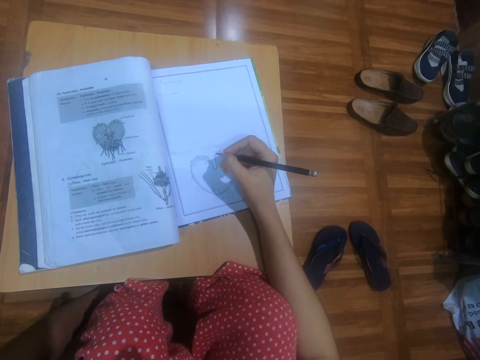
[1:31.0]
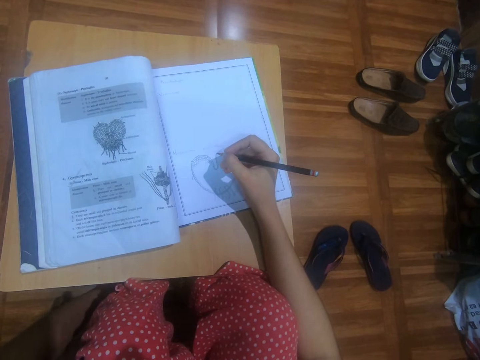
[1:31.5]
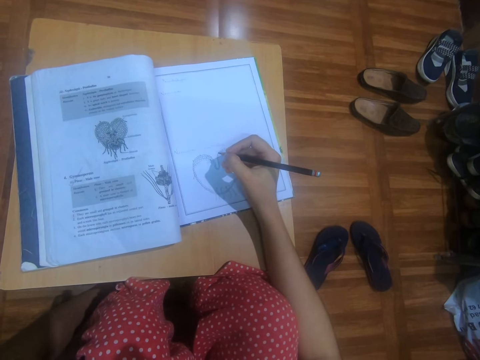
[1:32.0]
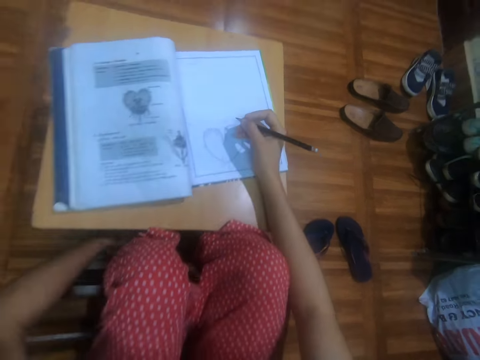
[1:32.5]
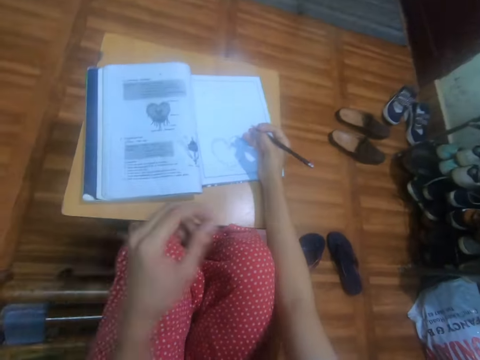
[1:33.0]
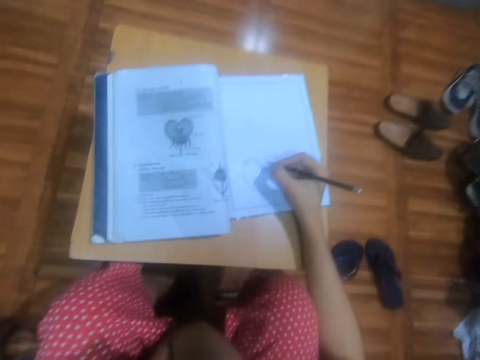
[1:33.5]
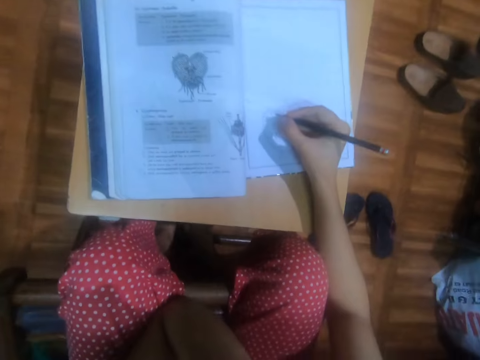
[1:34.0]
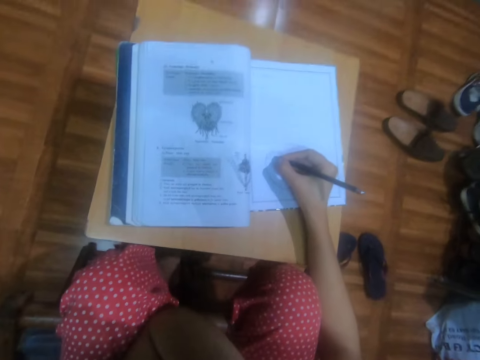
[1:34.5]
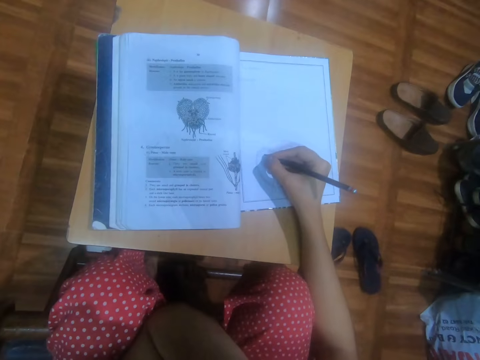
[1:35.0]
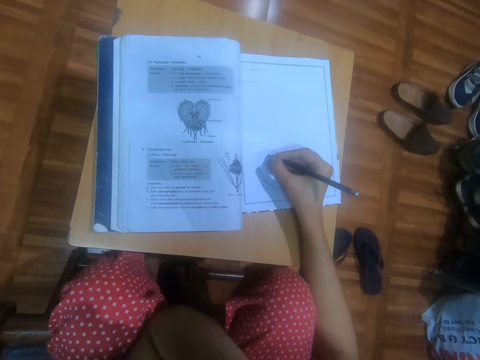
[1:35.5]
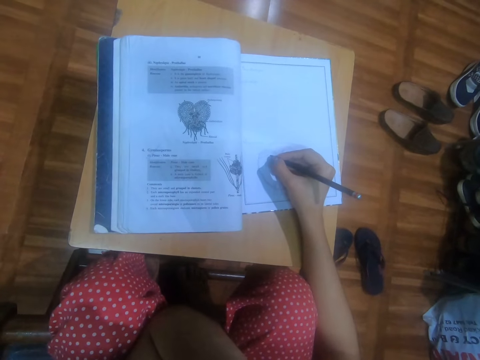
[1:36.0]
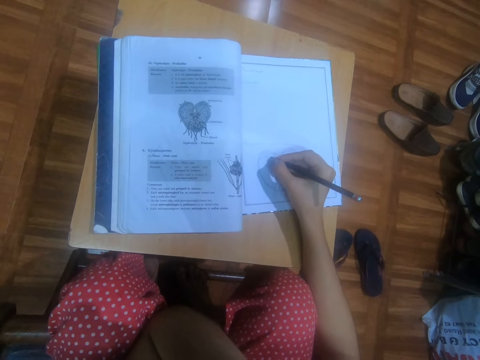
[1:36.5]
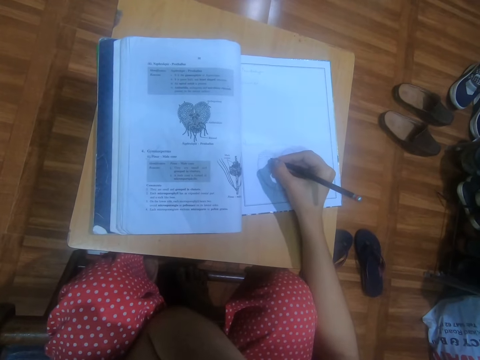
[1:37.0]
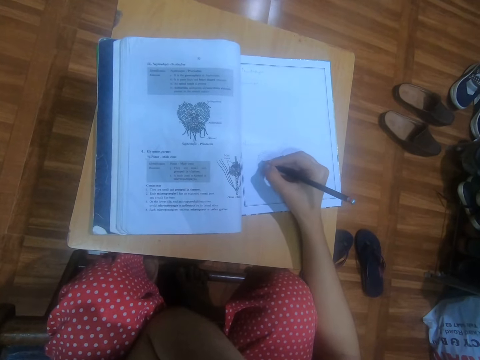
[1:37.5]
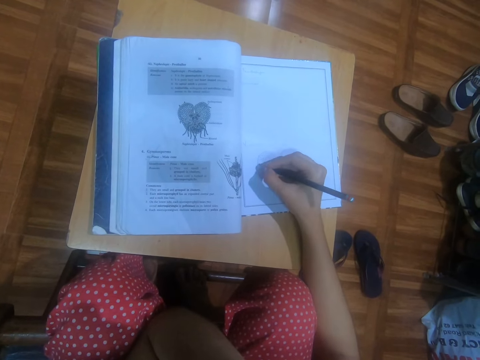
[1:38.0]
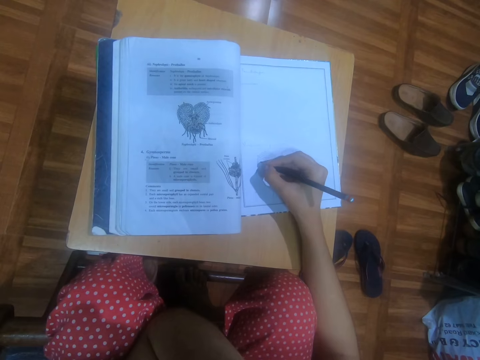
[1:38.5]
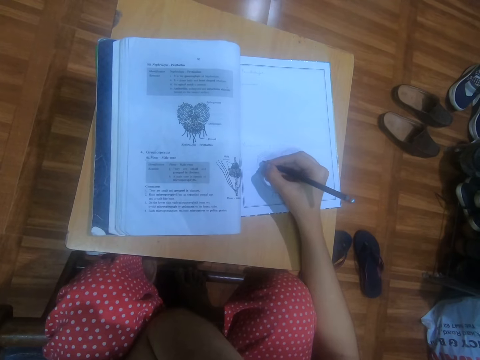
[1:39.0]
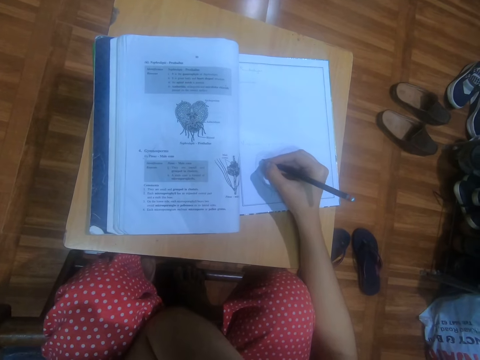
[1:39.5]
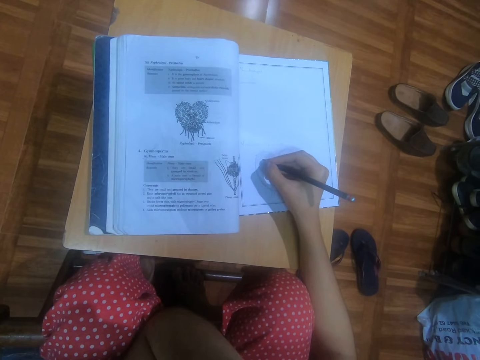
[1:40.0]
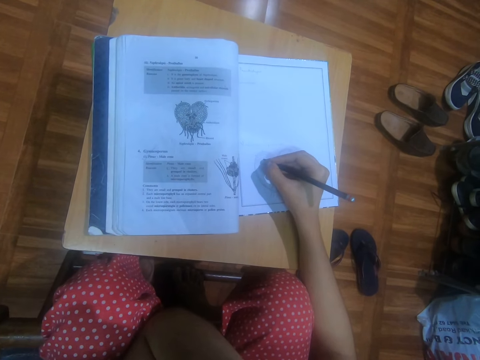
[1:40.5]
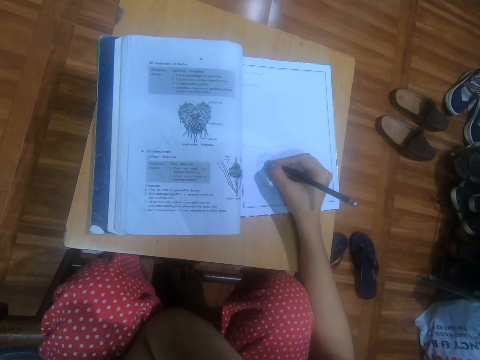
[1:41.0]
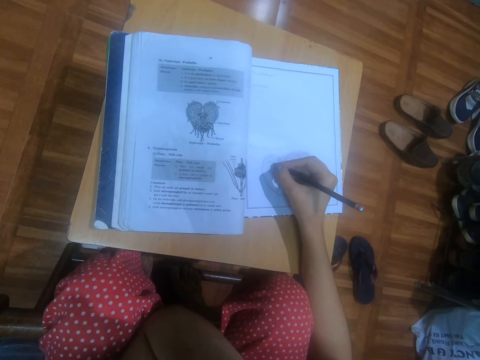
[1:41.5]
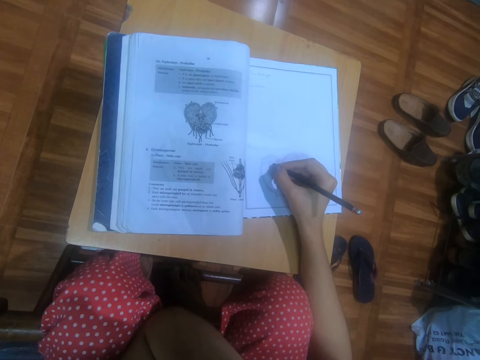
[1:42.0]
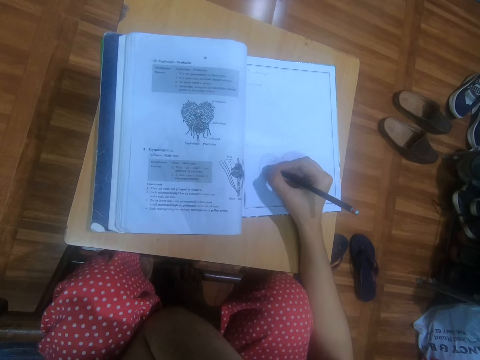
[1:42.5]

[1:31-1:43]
The camera wearer touches her face with her left hand. She places her left hand on her left leg. She raises her hand. She draws a diagram on the book on the table with the pencil in her right hand. She scratches her left foot on the metal rod.

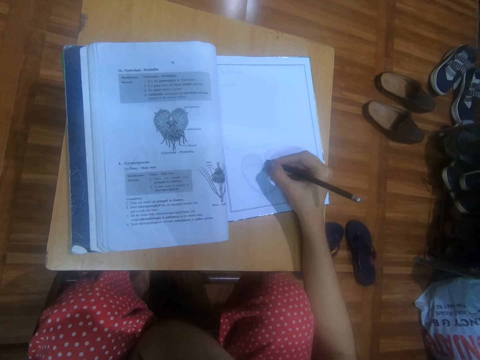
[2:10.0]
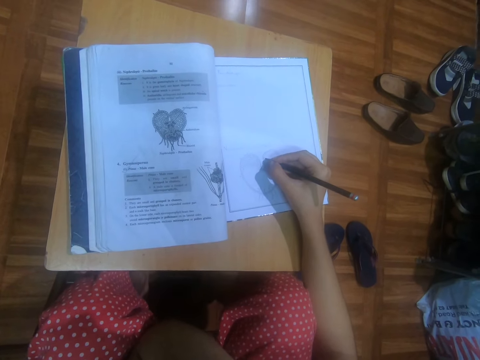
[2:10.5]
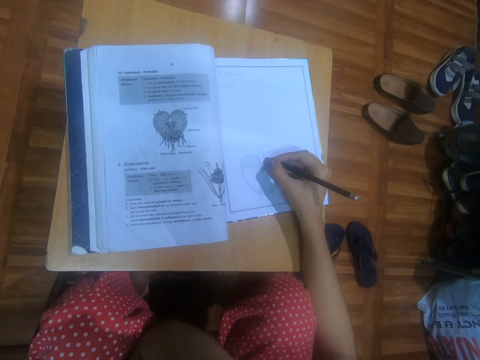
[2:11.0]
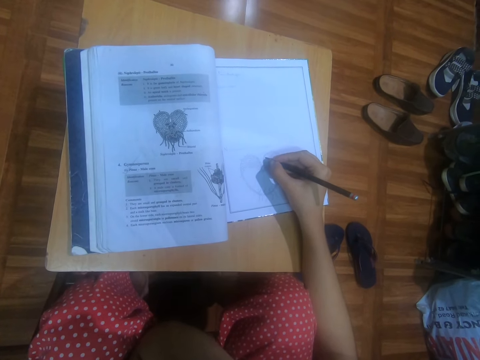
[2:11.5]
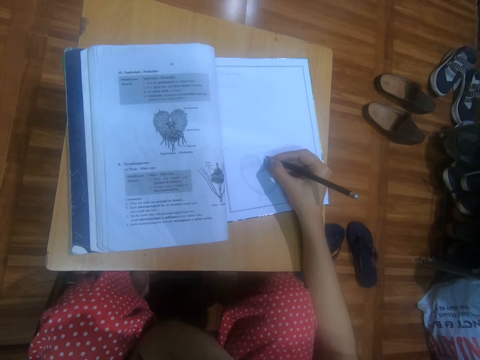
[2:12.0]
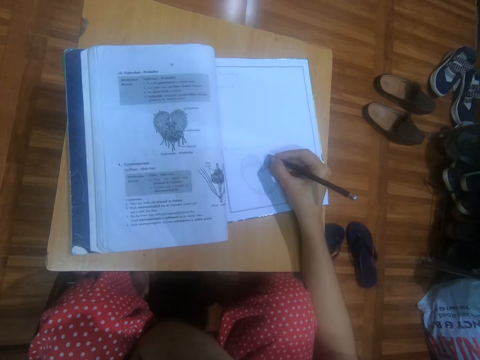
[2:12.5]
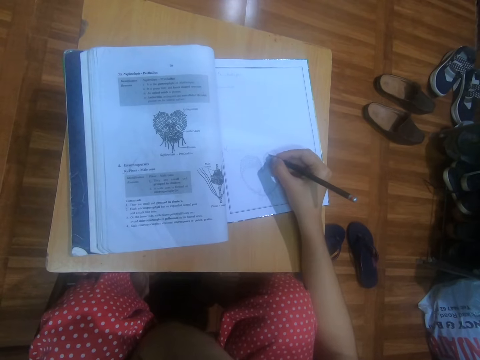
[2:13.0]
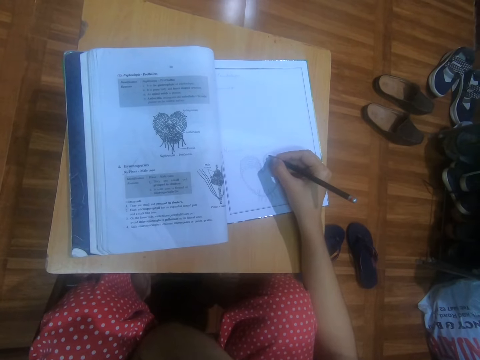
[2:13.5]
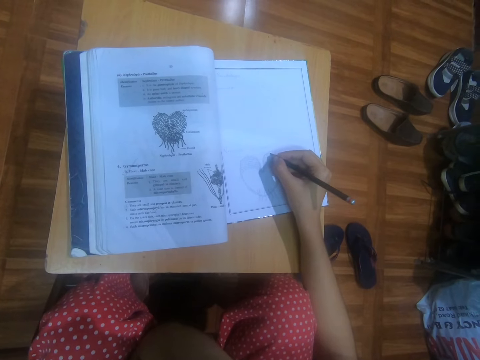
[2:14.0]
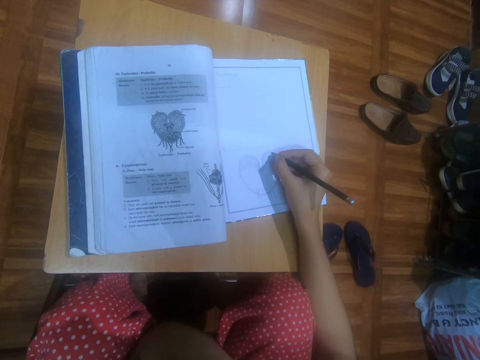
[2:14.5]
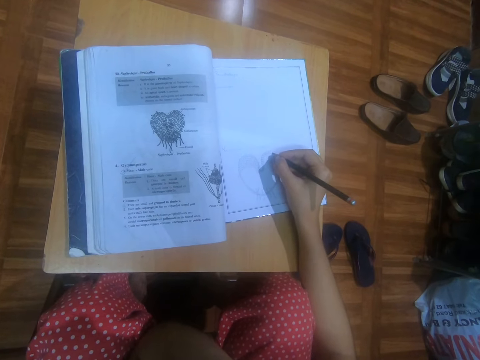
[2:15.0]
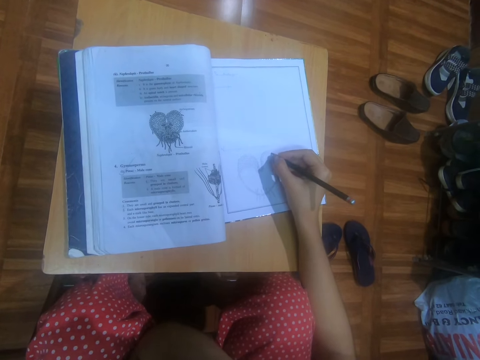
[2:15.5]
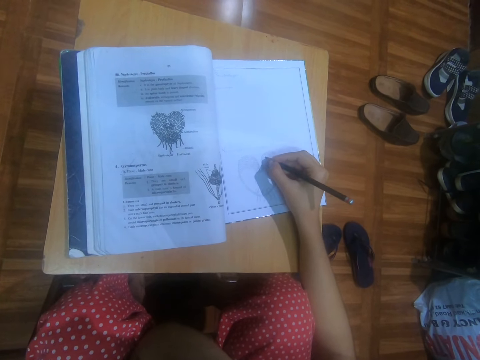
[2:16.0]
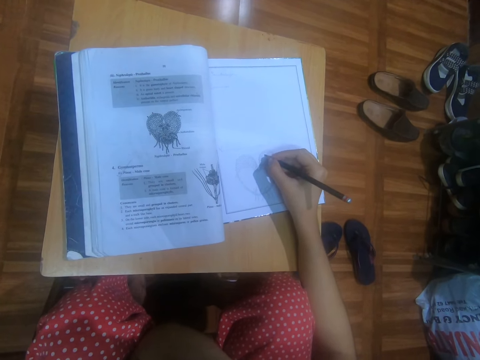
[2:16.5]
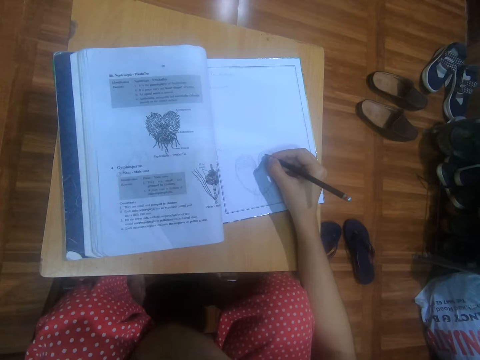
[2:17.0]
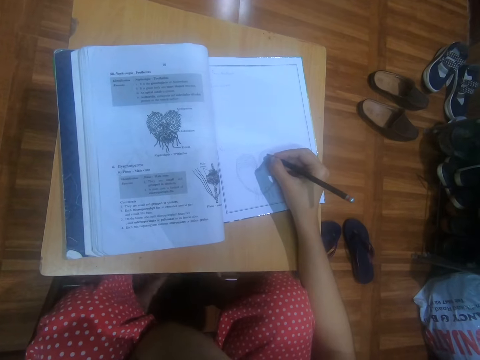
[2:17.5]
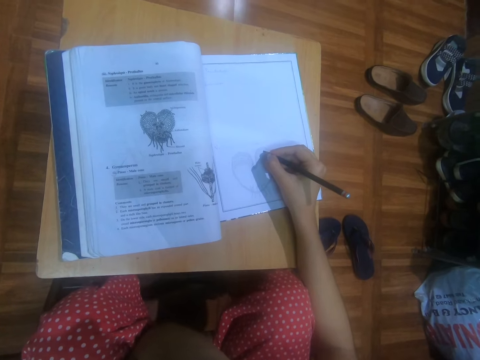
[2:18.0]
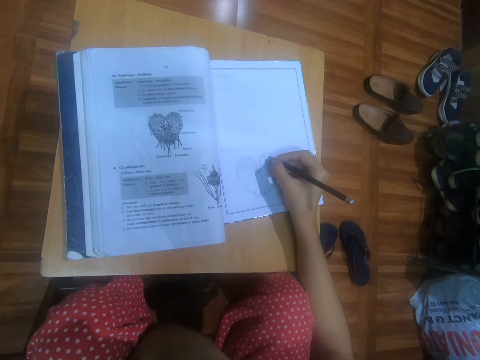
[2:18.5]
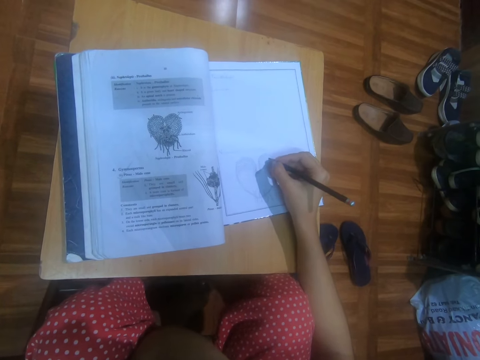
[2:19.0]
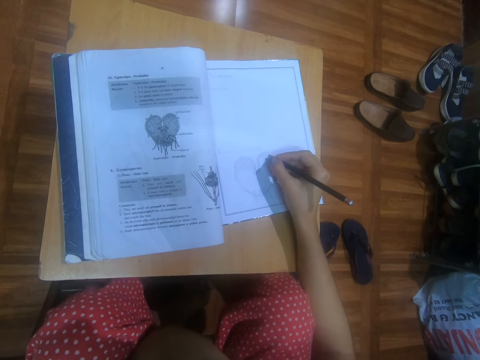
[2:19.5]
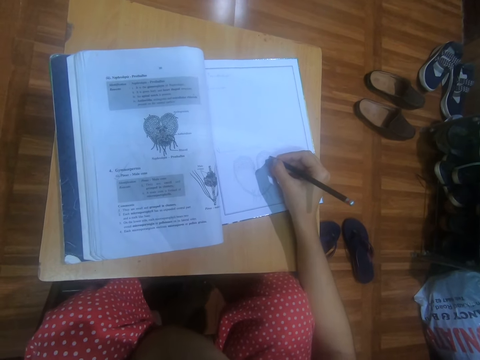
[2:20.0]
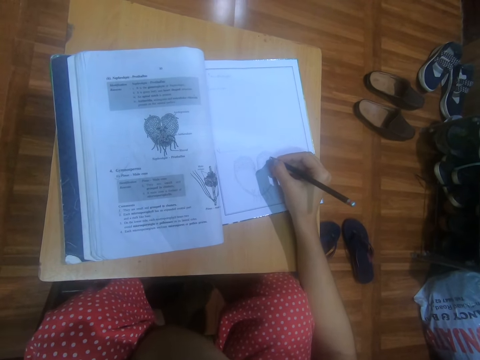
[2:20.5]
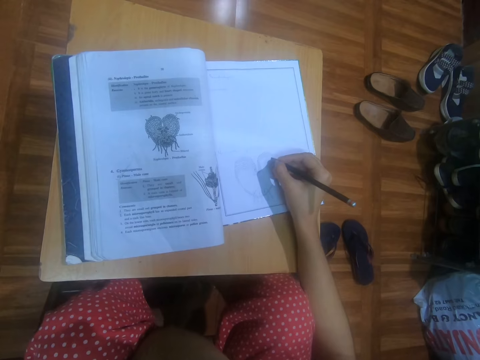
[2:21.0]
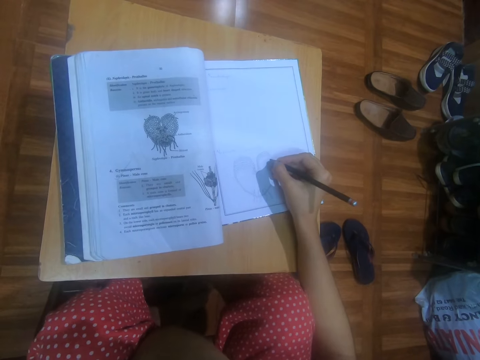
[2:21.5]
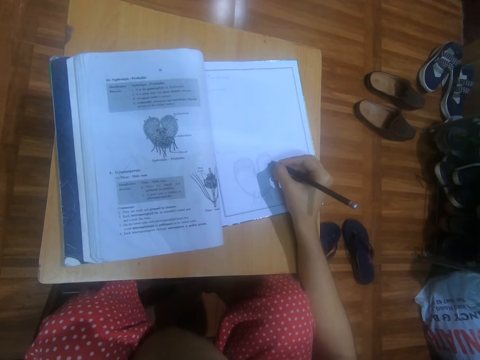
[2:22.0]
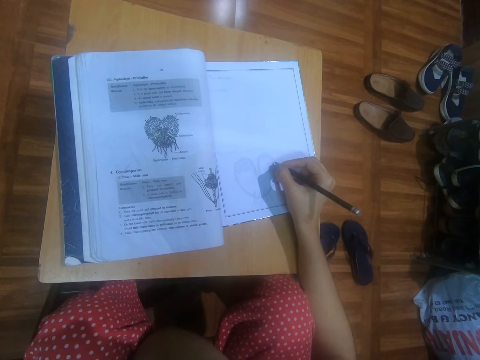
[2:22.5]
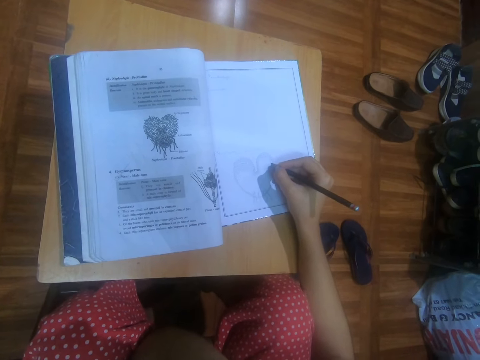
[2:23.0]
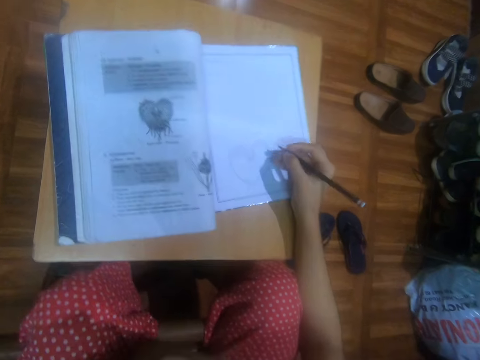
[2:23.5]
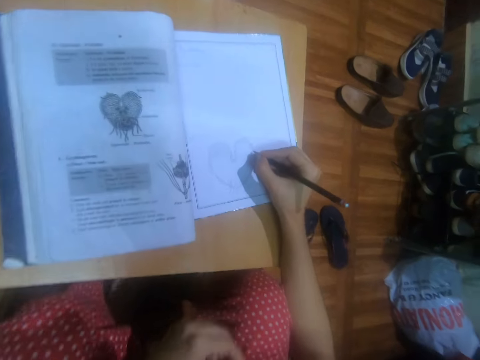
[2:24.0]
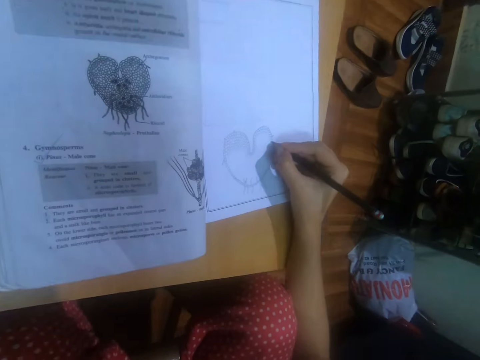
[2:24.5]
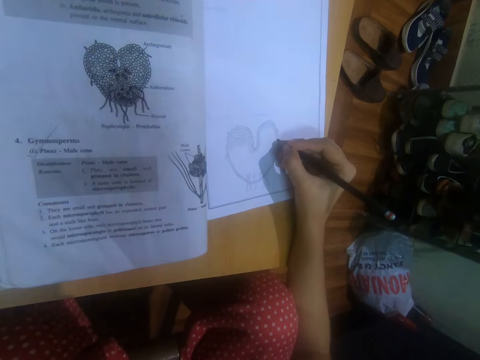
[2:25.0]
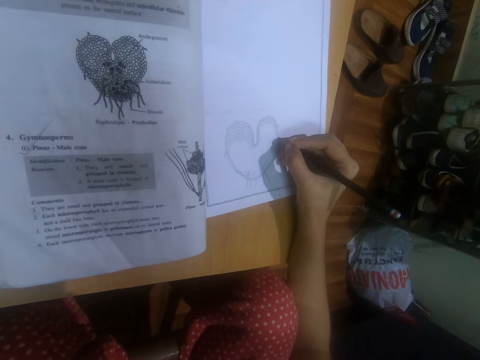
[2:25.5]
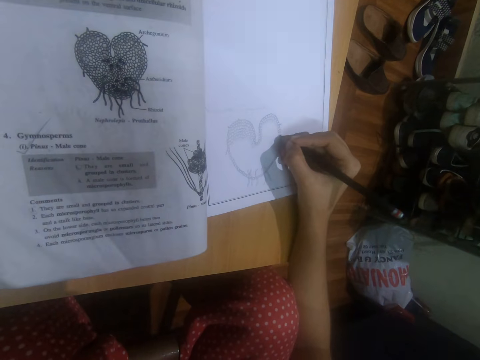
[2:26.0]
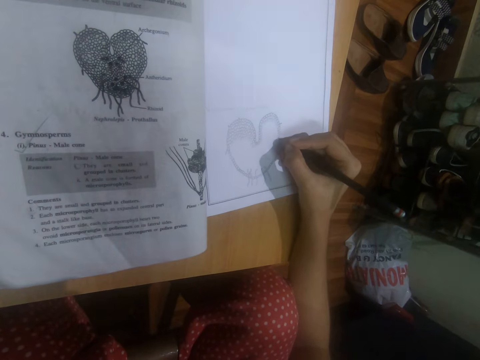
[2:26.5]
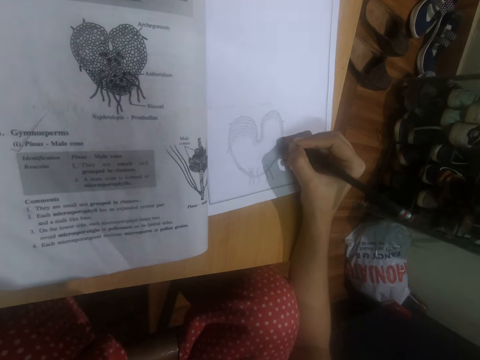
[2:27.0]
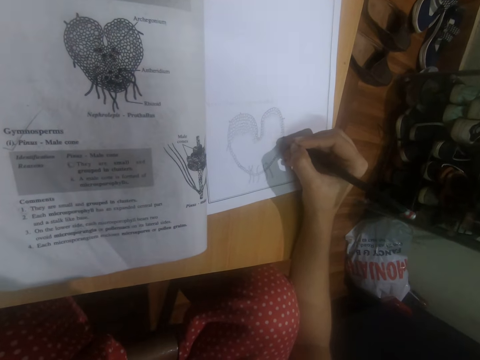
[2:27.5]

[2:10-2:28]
The camera wearer moves her right foot. She adjusts her legs on the floor. She steps on her right foot with her left foot. She removes her left hand from her face. She places her left hand on her left leg. She moves her hand. She draws a diagram on the book on the table with the pencil in her right hand.
